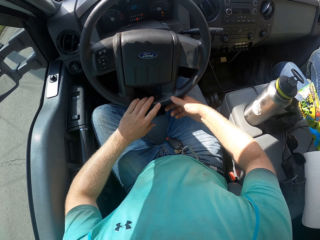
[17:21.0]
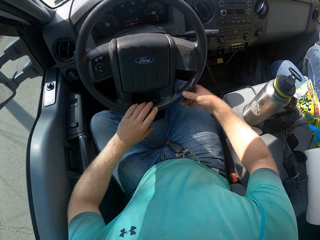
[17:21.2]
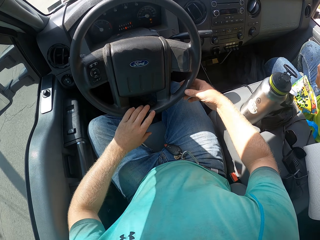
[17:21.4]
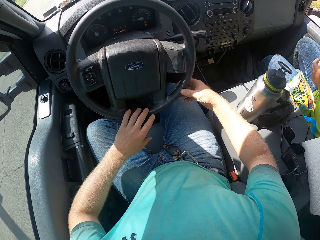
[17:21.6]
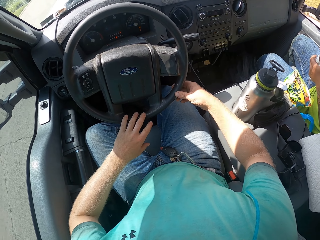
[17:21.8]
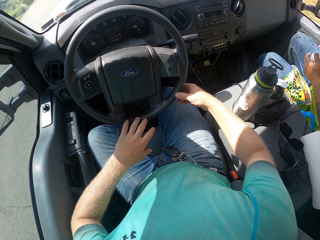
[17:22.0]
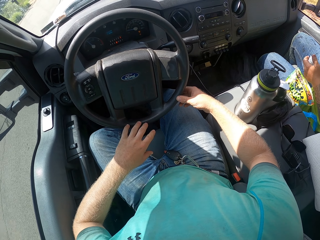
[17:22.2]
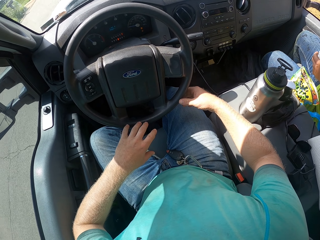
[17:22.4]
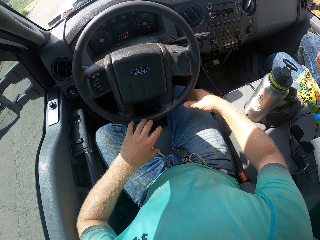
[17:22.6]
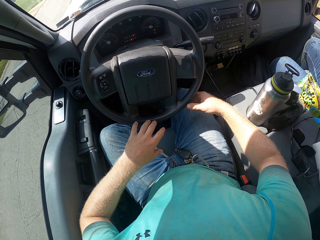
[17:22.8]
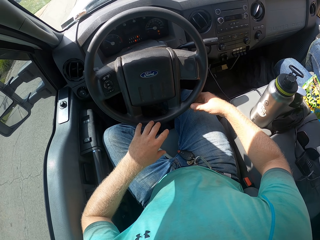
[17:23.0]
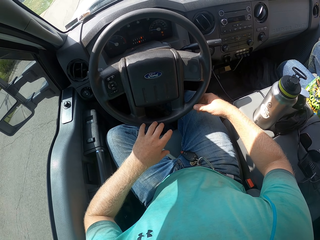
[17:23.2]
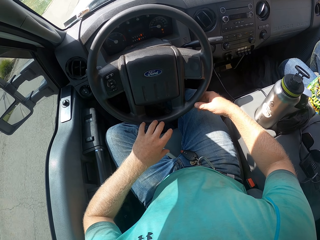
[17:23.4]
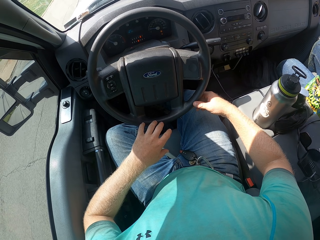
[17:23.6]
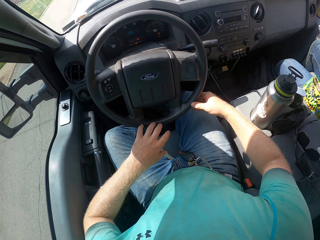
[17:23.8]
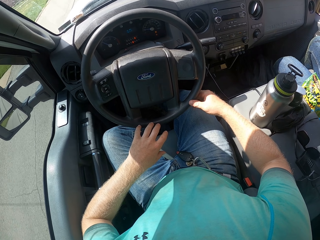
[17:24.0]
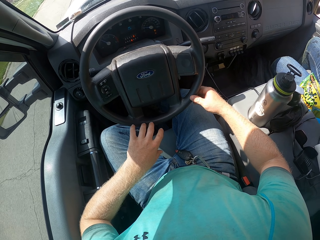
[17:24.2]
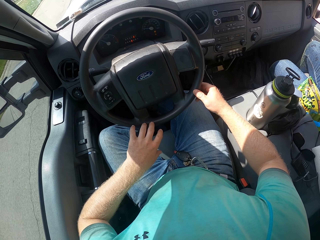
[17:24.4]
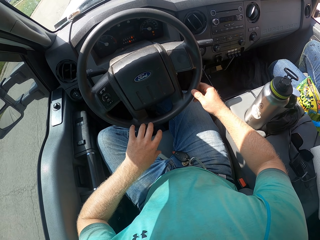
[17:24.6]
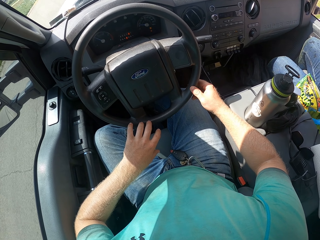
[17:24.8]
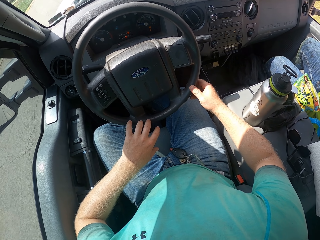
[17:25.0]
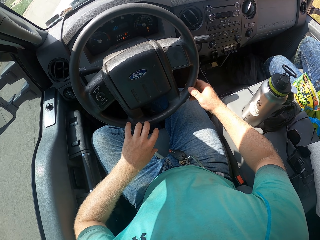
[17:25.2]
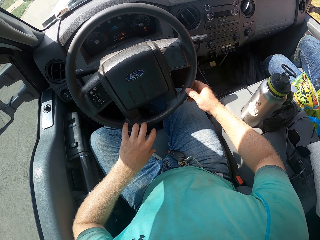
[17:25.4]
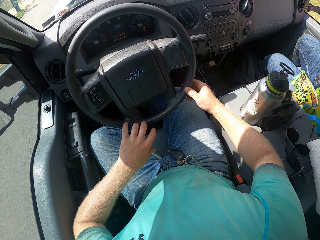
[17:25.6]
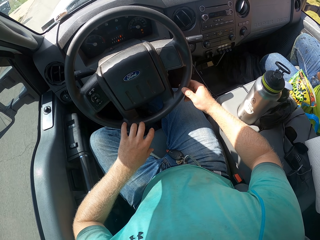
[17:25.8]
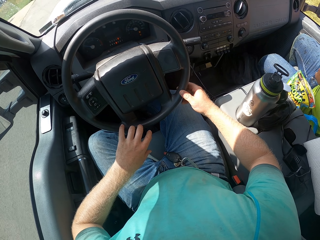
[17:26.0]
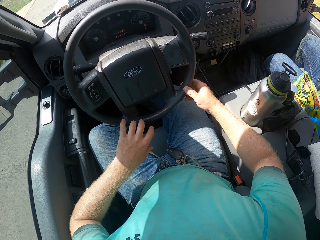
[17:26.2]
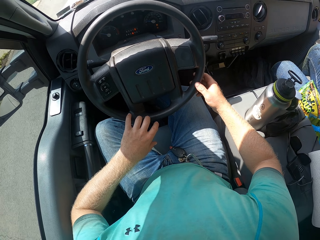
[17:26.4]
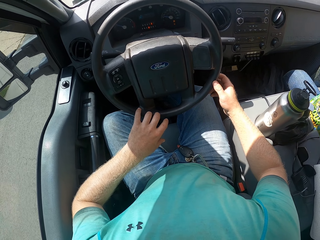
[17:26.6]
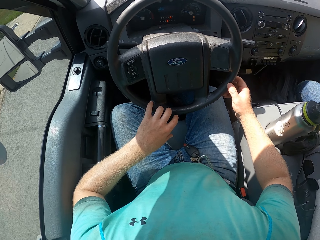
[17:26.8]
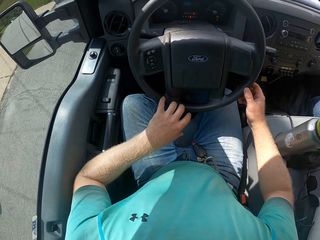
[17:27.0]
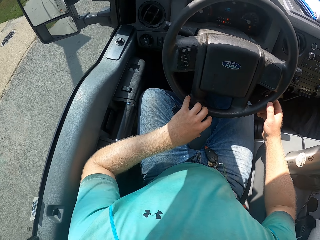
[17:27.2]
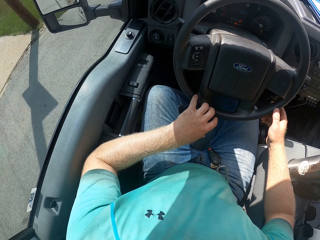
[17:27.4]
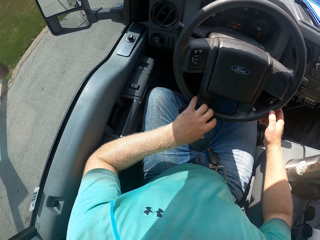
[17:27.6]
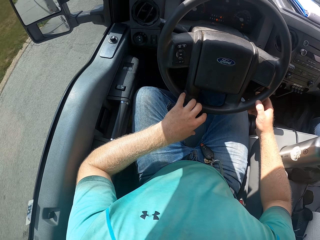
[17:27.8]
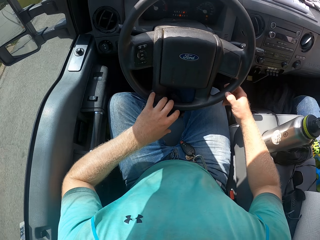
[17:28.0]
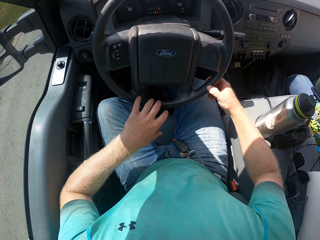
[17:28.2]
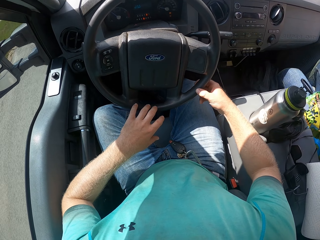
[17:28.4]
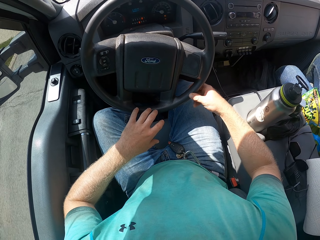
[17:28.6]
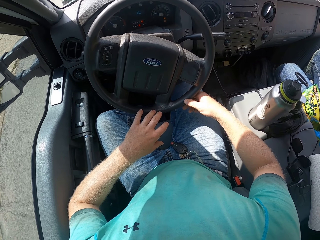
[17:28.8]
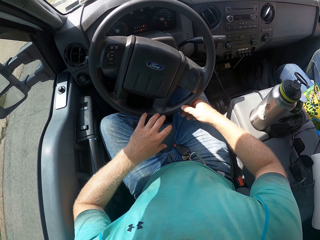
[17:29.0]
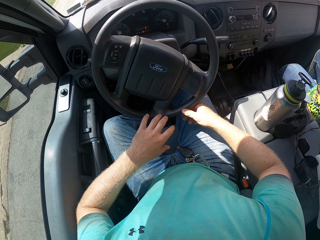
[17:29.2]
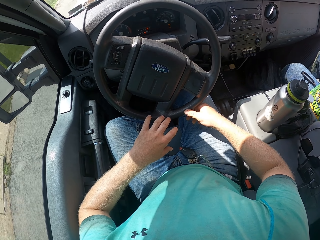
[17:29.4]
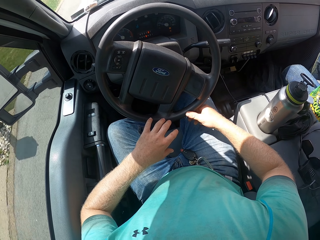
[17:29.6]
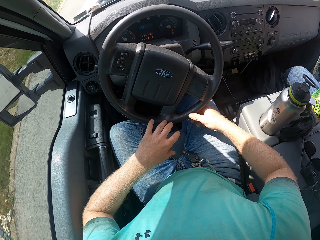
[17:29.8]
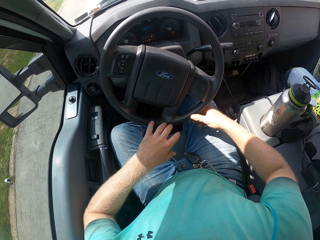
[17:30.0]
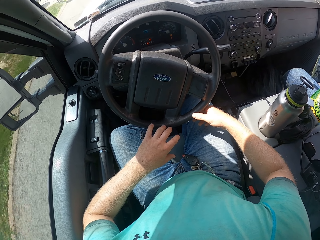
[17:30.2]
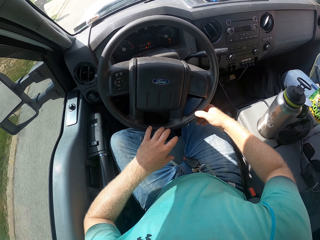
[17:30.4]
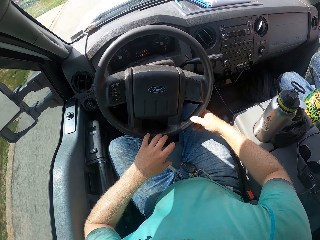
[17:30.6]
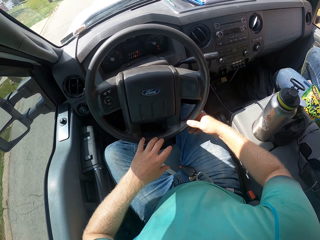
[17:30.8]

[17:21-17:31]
The camera wearer looks at the side mirror.

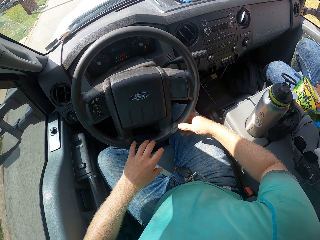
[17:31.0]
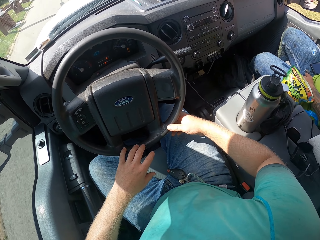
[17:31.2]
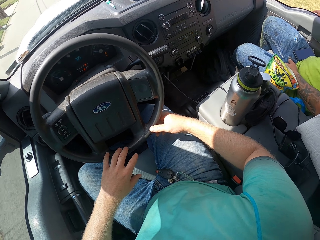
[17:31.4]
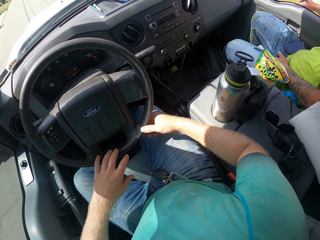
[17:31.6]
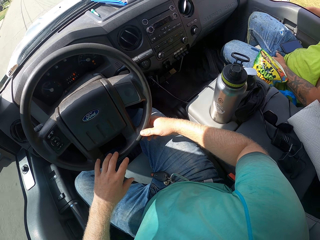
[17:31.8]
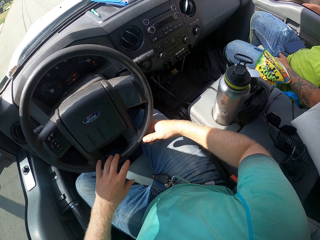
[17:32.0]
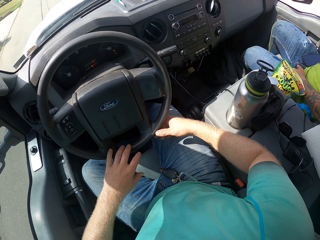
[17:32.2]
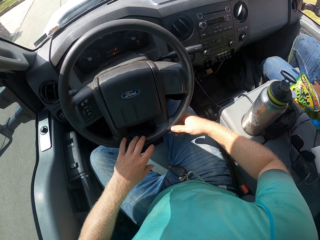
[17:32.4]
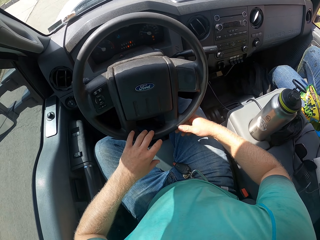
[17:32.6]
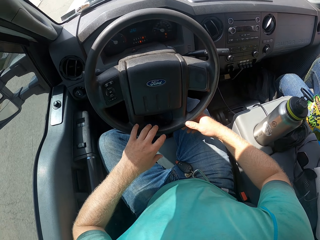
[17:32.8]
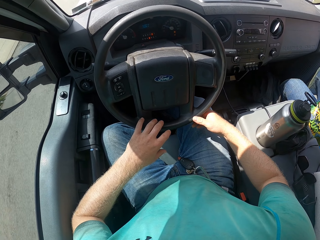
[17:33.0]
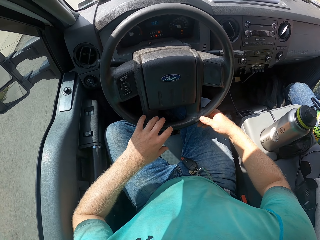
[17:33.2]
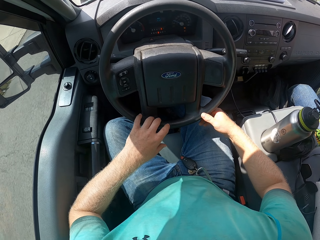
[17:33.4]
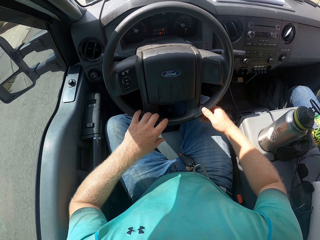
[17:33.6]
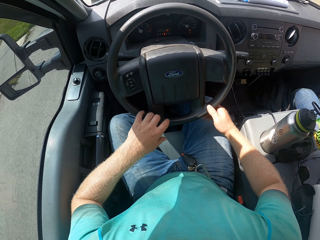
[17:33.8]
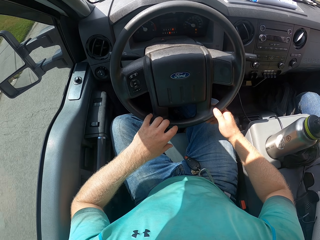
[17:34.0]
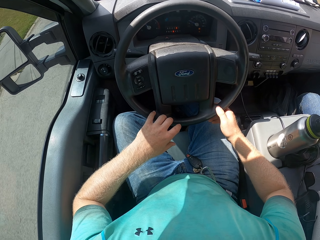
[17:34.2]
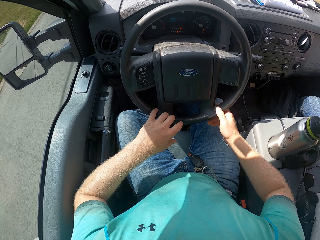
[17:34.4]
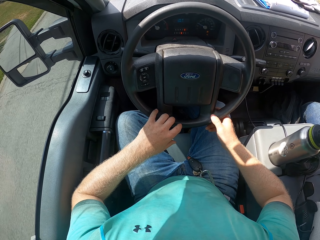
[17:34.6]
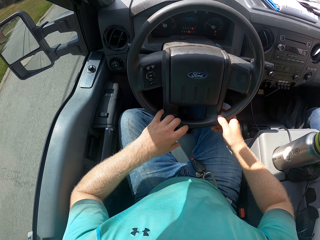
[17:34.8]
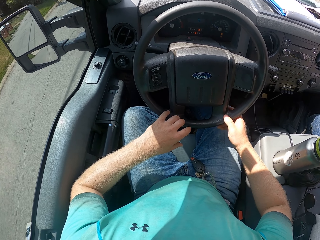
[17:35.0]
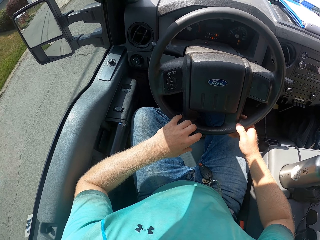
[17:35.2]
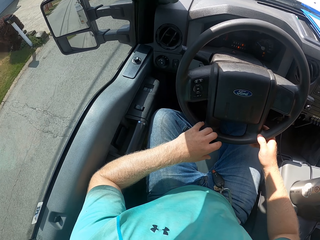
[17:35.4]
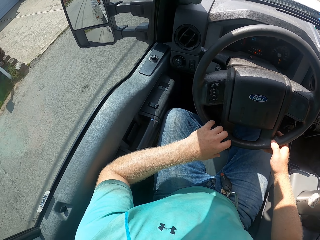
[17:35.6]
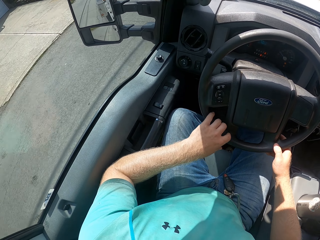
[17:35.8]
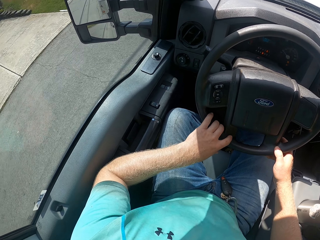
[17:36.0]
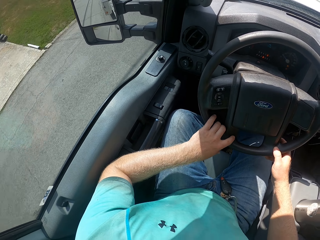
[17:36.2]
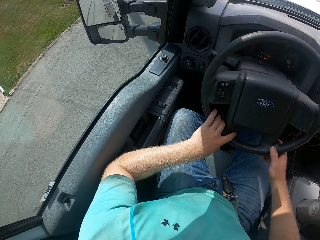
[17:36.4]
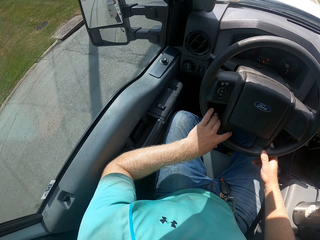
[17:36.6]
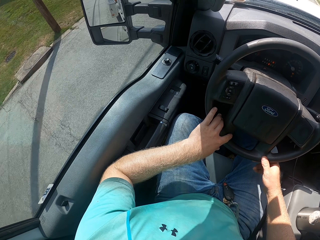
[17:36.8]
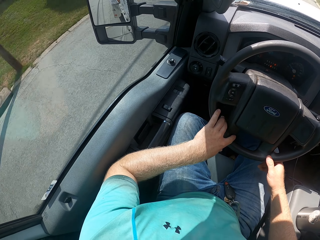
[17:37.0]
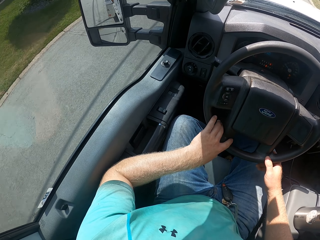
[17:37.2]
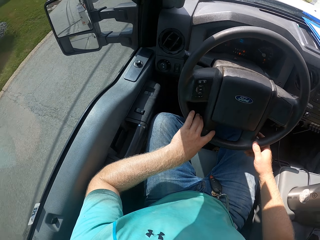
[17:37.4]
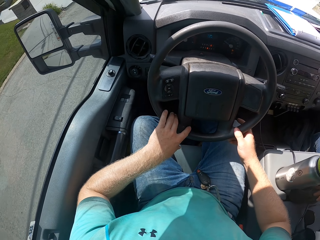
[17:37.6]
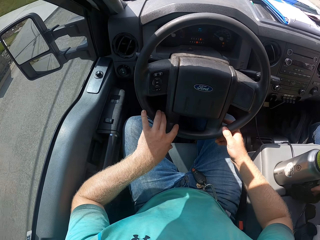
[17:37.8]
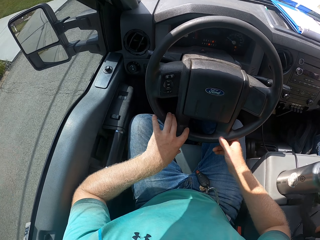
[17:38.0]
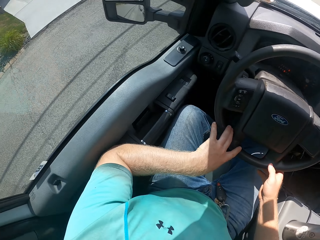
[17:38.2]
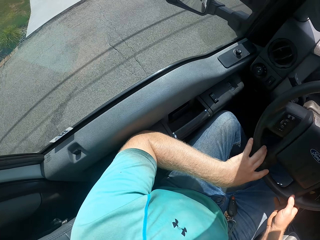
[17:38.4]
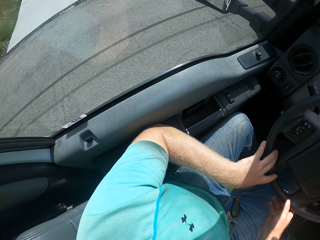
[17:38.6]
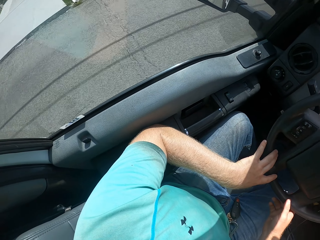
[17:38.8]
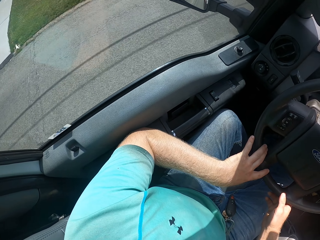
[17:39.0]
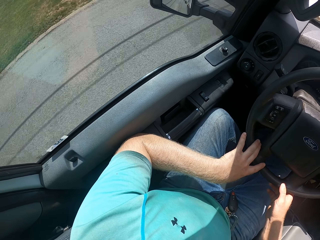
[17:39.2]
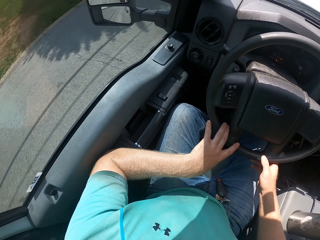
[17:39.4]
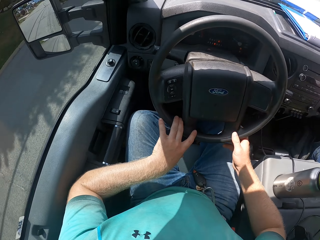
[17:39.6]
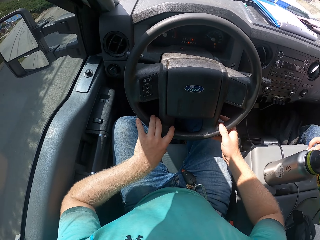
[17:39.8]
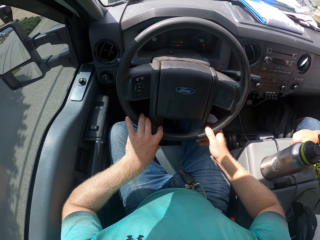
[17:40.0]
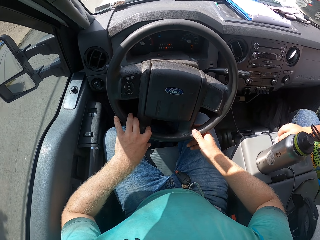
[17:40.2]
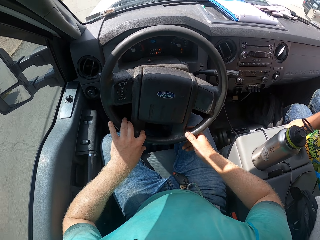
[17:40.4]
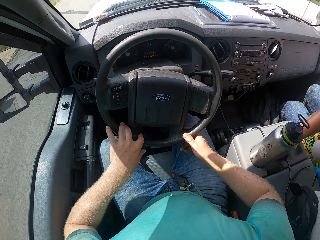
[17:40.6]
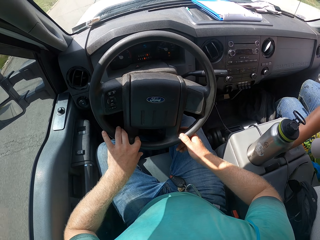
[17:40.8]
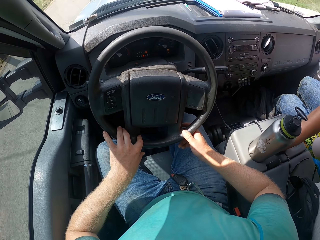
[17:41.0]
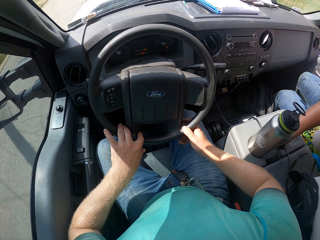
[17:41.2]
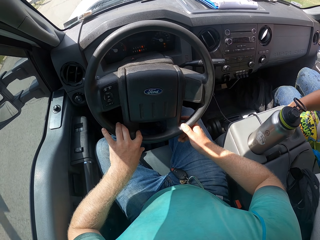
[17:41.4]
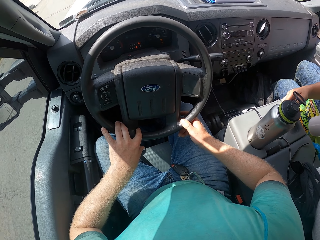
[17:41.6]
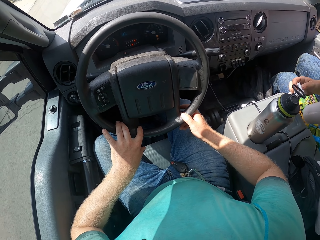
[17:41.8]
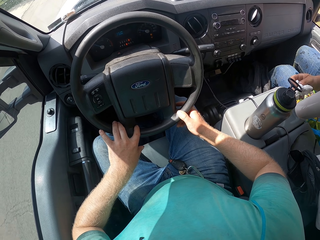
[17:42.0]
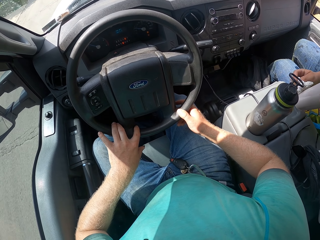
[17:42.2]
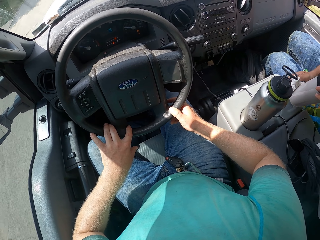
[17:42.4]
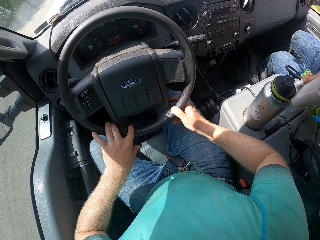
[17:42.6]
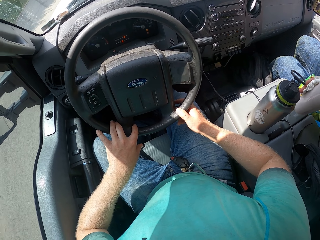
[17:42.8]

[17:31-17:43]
The camera wearer looks around. They look at the side mirror. They look around. A man cleans the cupholder in the car with a piece of cloth in his left hand. The man cleans the cup in his left hand with the piece of cloth in his right hand.
